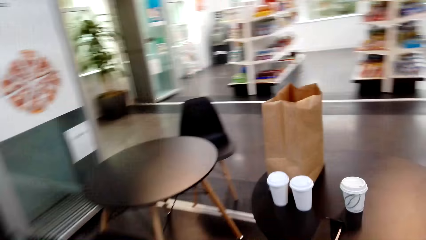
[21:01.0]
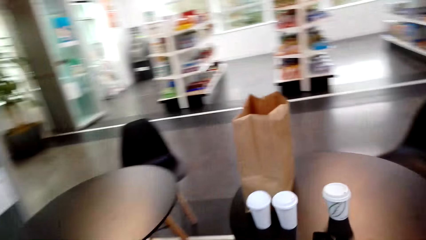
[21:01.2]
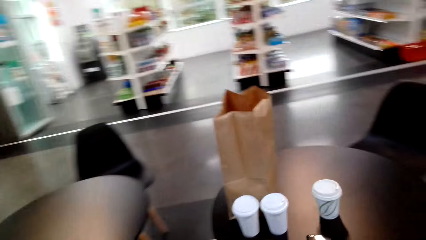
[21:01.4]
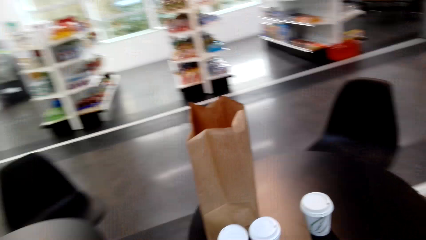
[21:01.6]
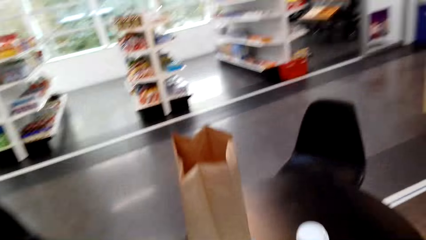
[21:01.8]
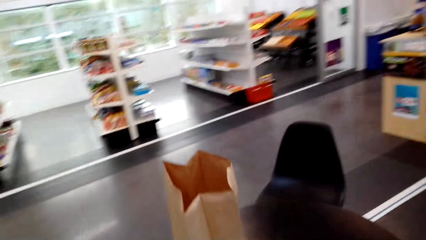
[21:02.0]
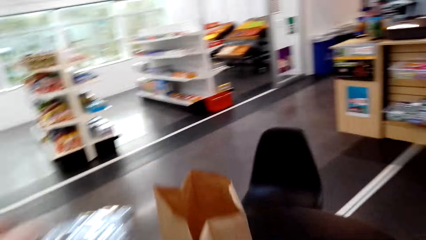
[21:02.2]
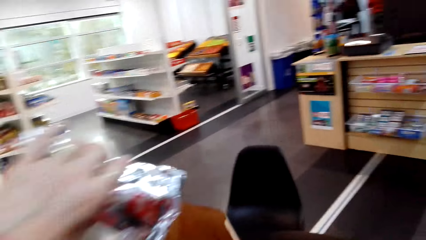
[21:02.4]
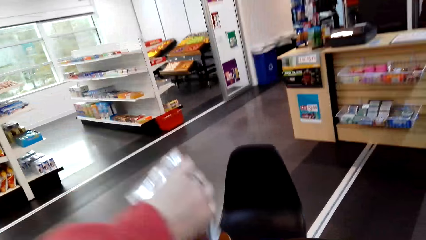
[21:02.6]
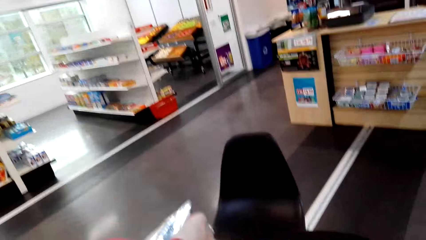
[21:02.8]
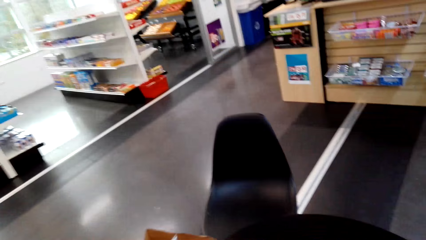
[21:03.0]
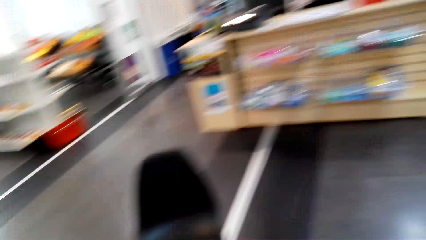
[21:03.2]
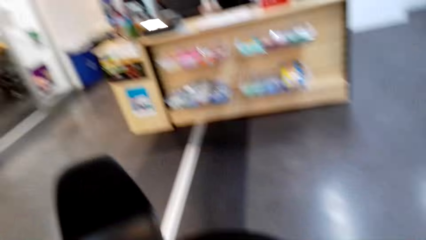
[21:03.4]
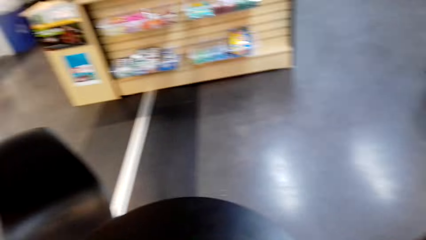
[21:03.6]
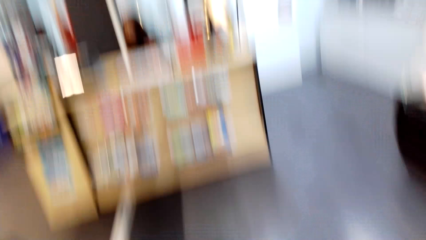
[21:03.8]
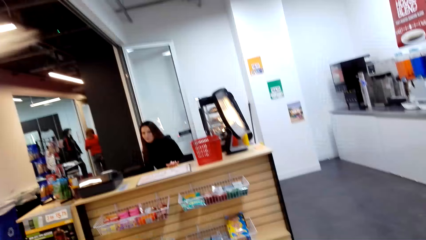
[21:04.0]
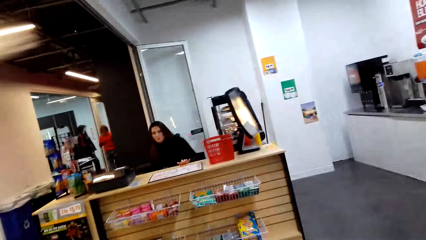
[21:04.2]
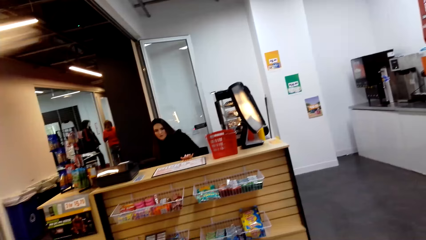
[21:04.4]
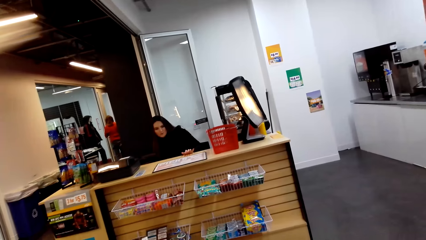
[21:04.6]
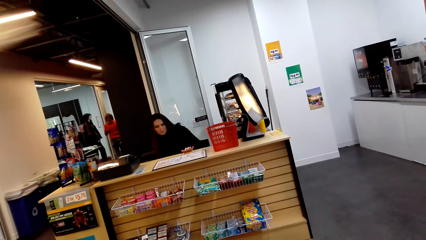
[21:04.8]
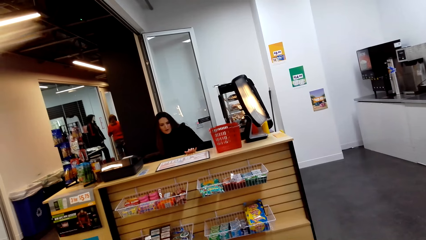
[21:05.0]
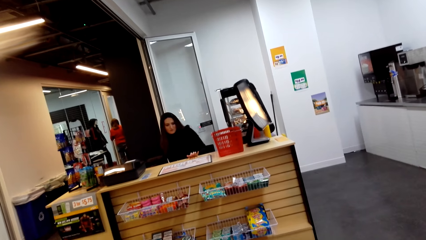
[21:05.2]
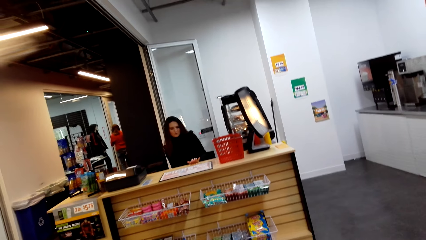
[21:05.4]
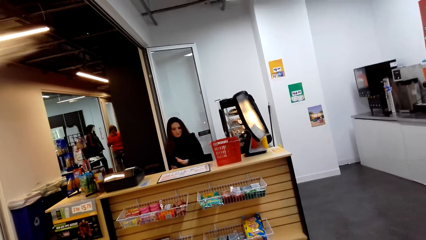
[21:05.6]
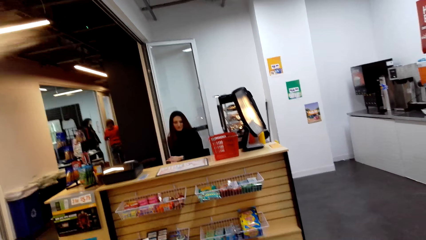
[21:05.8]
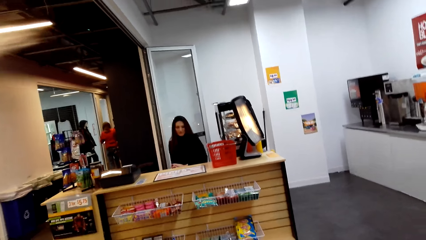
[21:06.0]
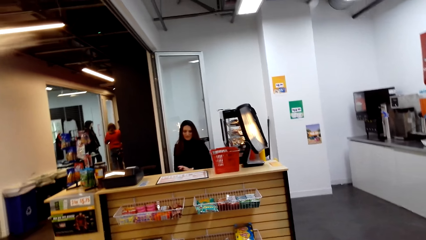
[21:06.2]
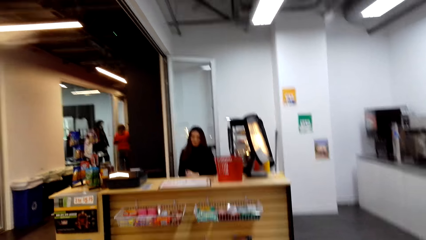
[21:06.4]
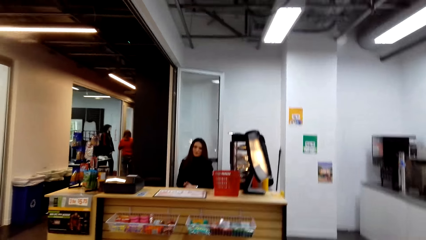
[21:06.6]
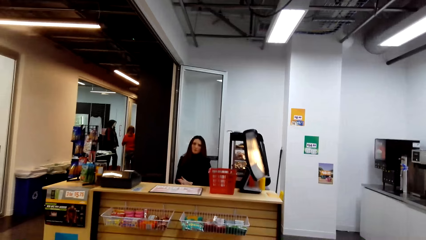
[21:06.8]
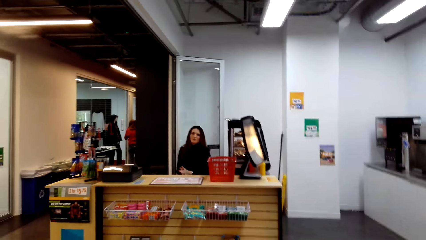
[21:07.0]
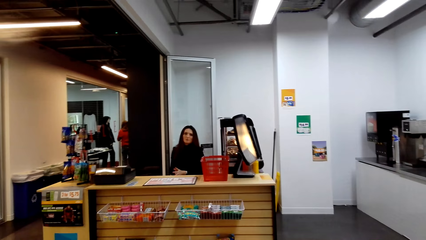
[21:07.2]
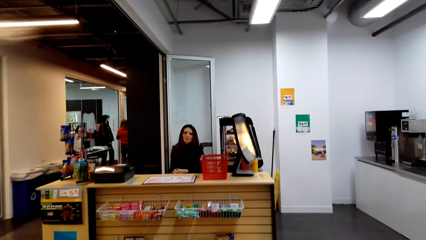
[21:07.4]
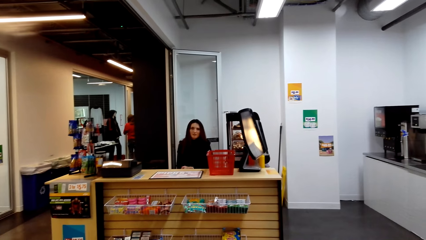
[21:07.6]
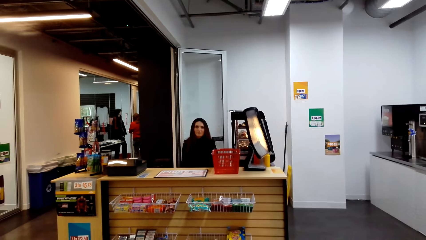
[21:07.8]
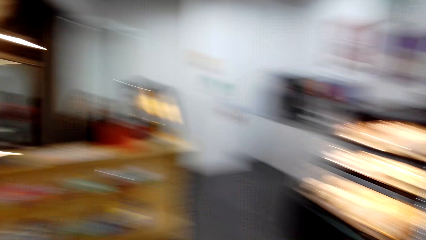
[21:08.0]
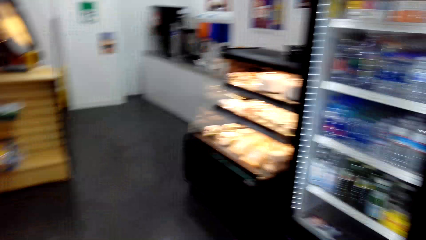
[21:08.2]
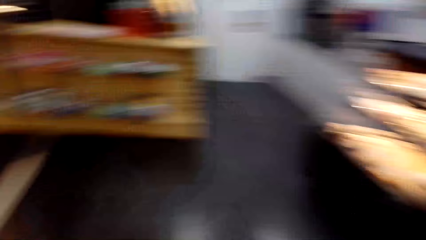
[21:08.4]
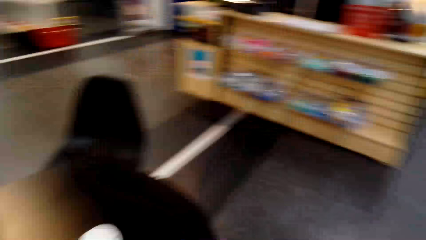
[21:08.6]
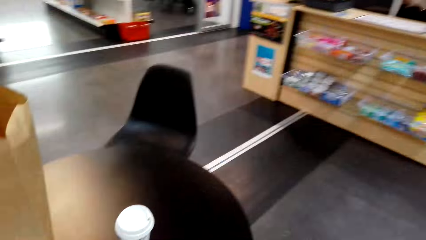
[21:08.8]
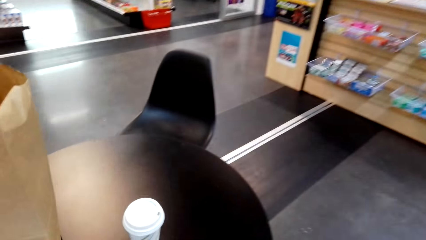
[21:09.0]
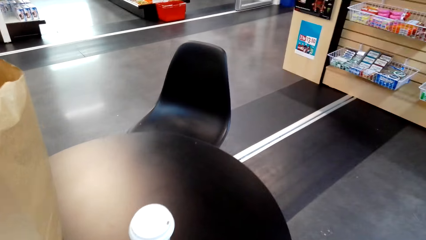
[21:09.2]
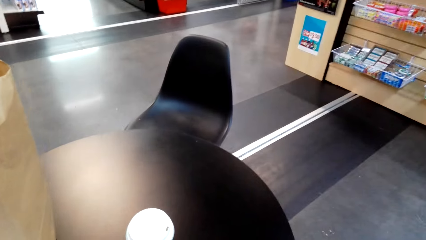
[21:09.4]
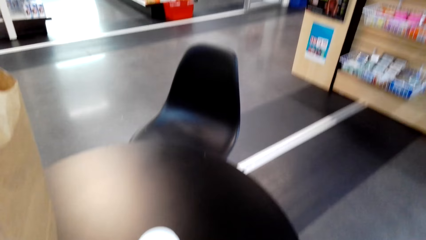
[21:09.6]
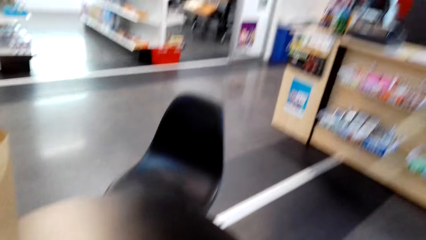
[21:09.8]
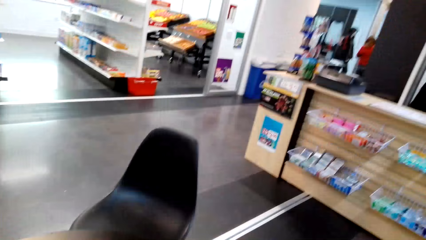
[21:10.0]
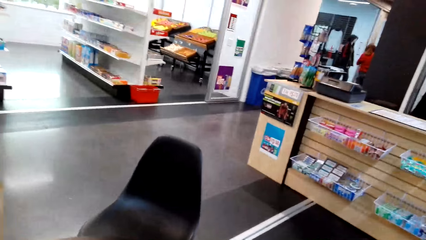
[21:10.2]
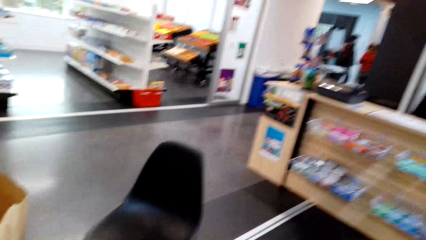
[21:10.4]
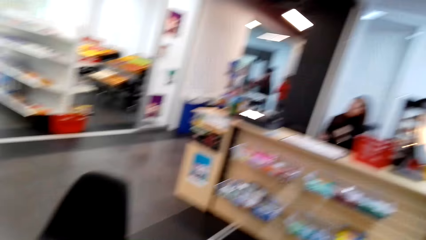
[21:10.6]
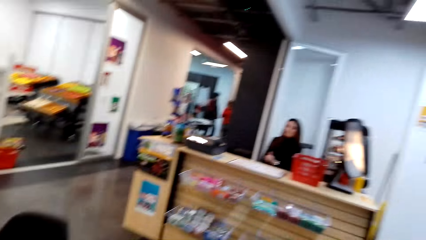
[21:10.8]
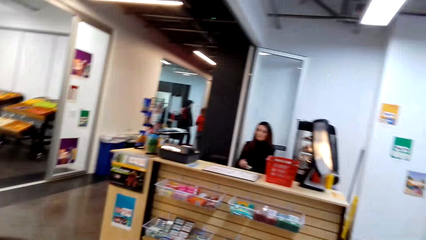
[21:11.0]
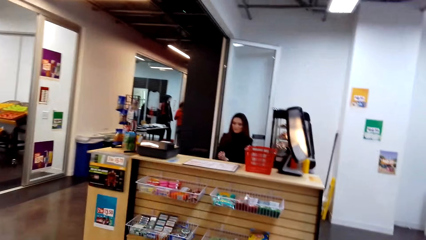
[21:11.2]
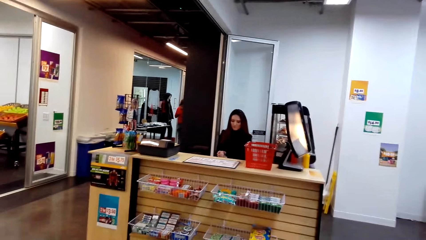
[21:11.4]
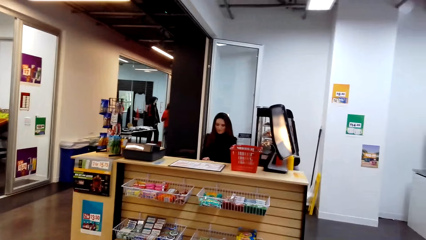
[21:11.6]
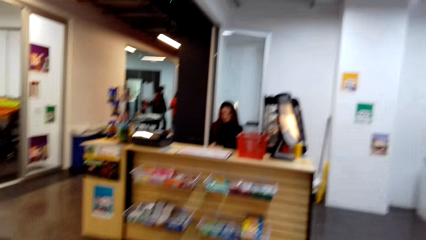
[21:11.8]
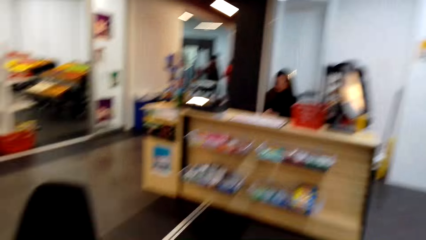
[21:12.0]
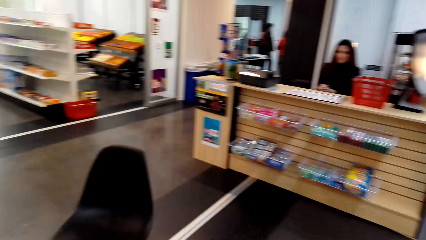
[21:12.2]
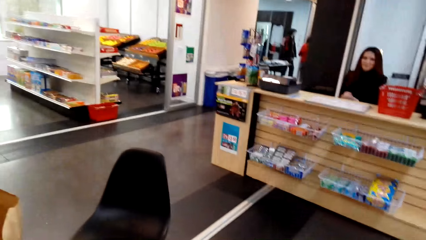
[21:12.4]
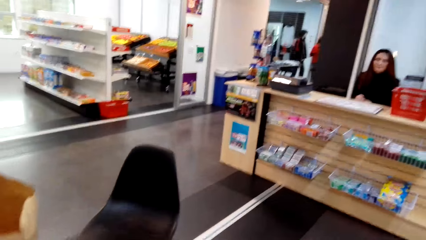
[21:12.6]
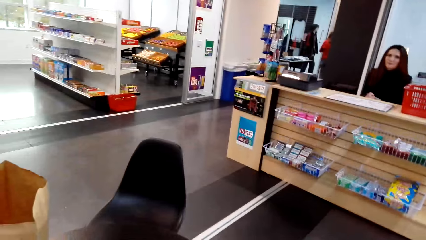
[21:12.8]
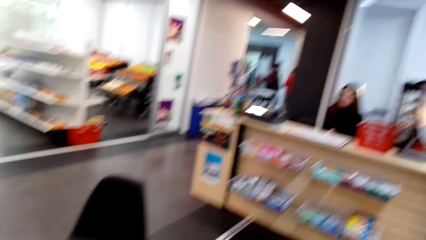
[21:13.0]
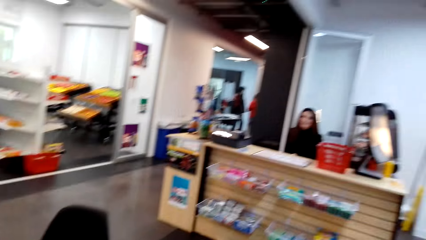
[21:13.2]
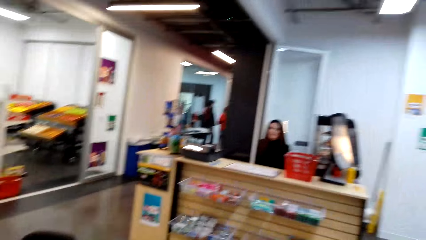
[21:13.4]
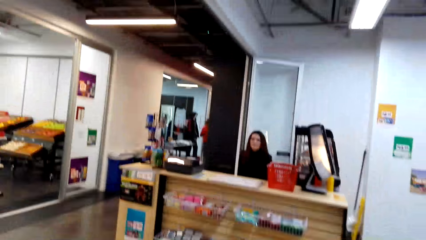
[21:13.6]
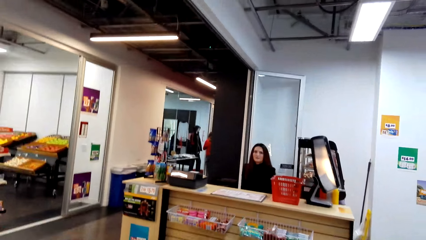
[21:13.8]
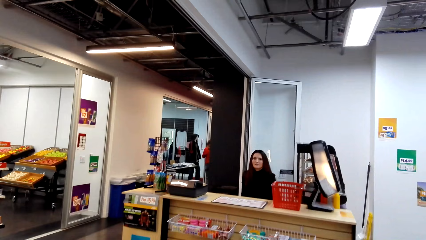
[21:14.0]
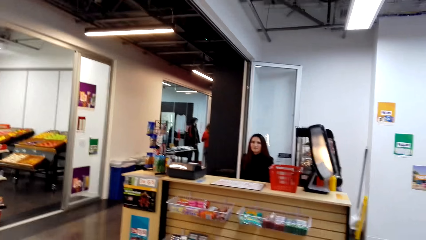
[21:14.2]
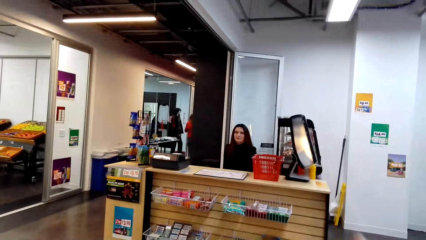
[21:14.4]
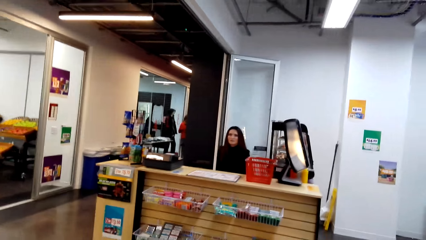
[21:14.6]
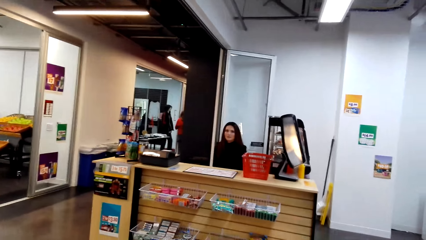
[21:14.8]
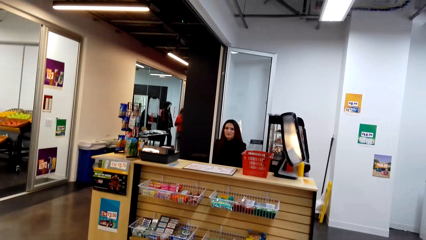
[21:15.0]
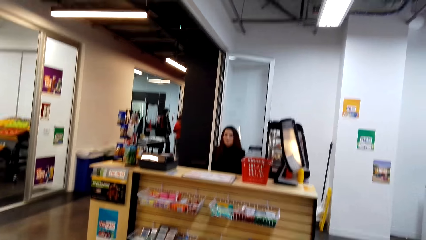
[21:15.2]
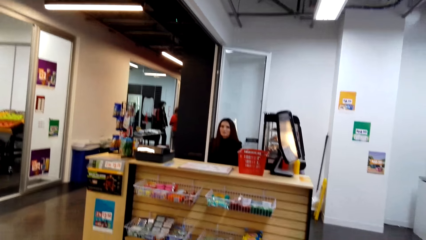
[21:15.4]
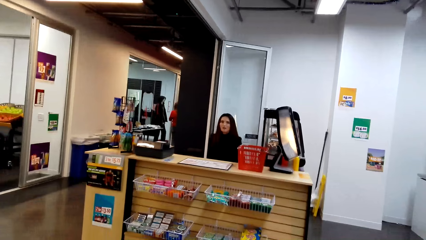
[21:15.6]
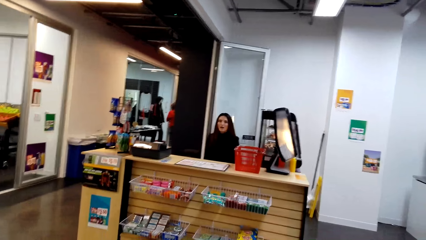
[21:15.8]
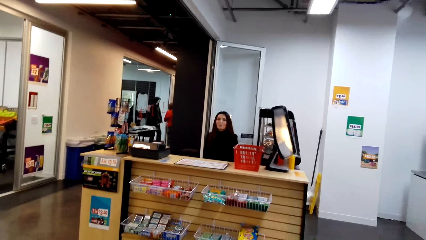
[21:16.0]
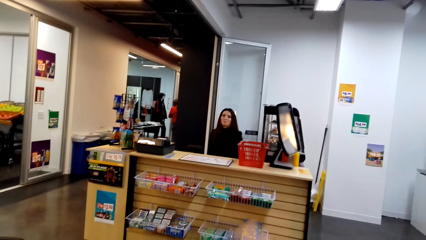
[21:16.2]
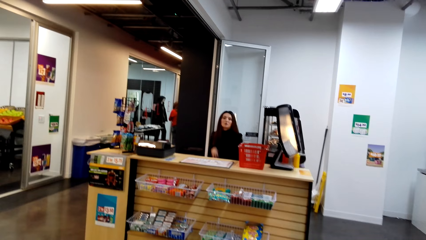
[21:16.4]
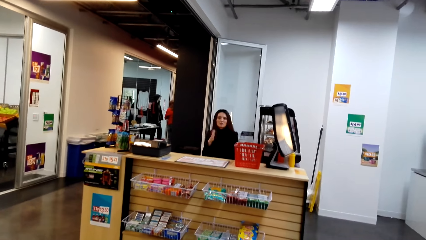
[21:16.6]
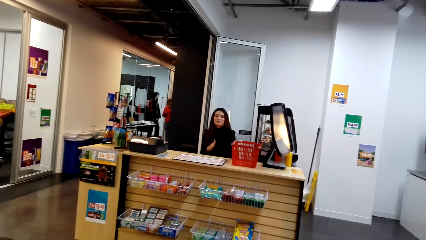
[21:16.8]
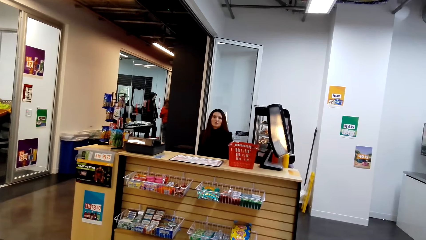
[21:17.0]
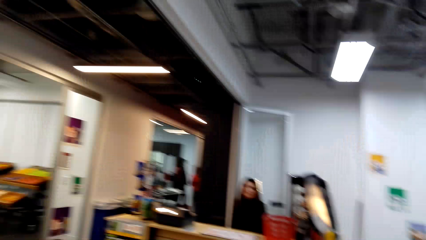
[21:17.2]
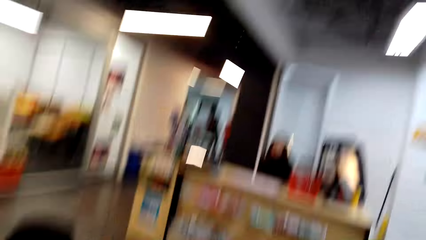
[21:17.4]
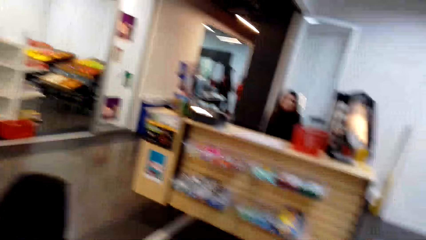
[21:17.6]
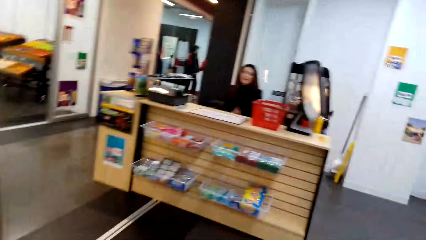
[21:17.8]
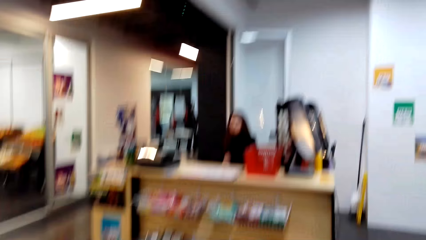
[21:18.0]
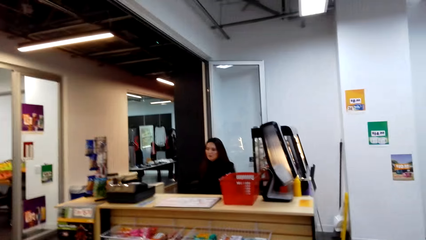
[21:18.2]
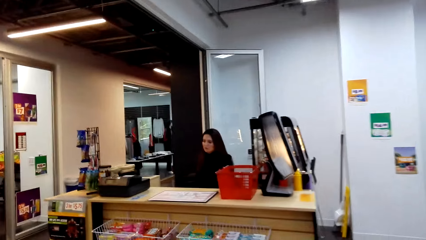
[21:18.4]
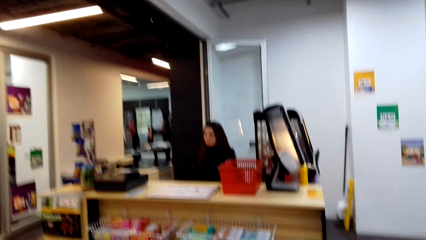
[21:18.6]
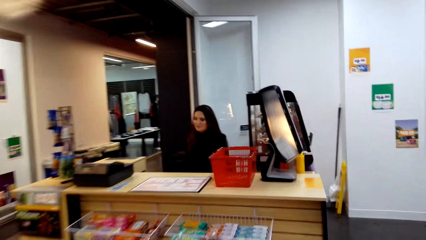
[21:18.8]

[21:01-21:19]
The camera wearer puts something in the carrier bag. The lady lowers her hand under the desk. The lady holds her hands. The camera wearer speaks to the lady. The lady speaks to the camera wearer. The camera wearer walks to the counter. They speak to the lady.
